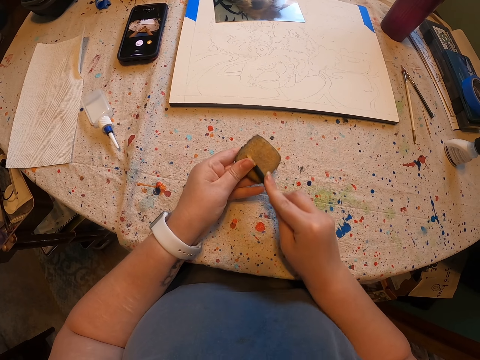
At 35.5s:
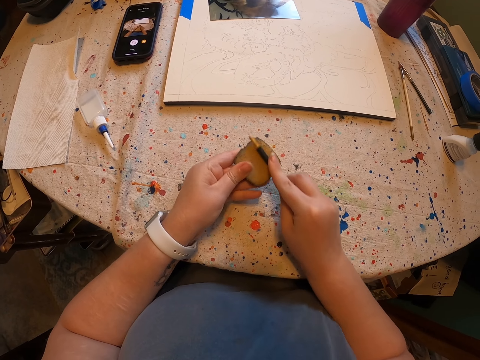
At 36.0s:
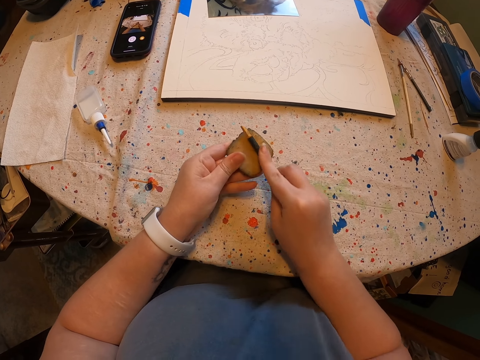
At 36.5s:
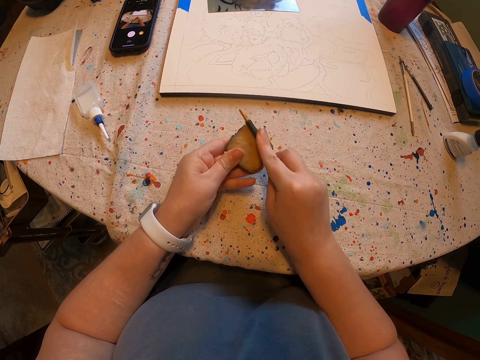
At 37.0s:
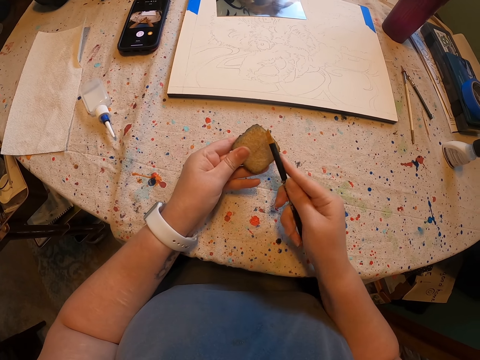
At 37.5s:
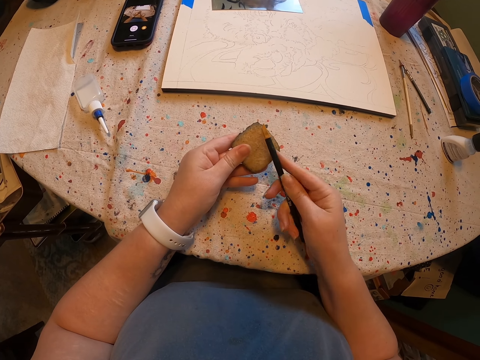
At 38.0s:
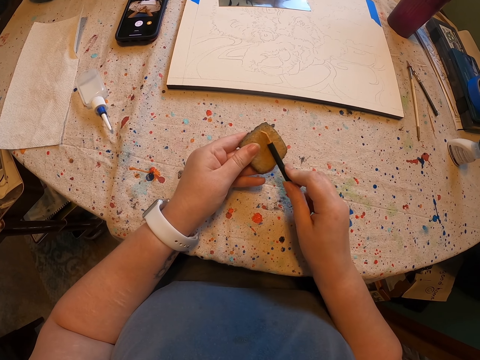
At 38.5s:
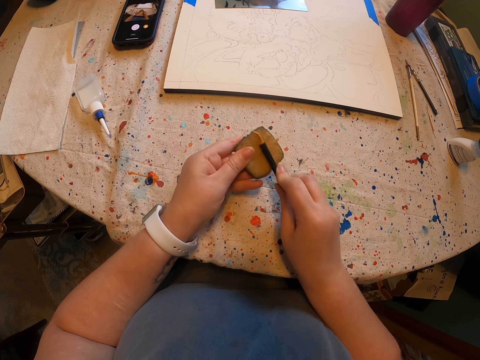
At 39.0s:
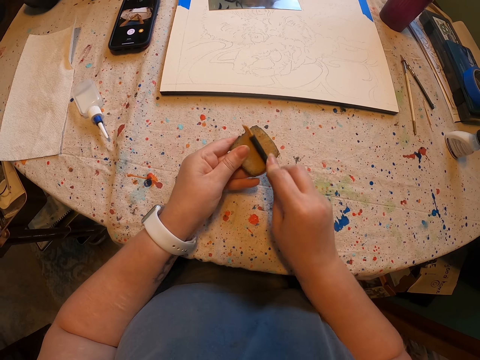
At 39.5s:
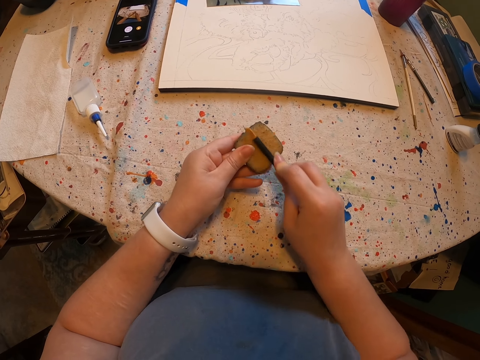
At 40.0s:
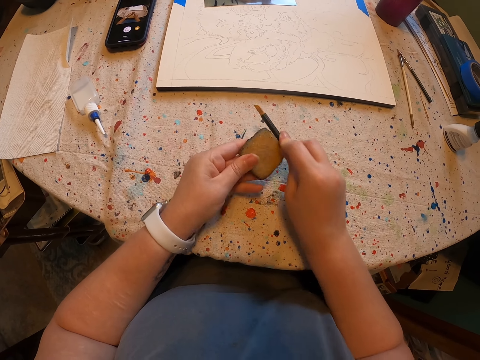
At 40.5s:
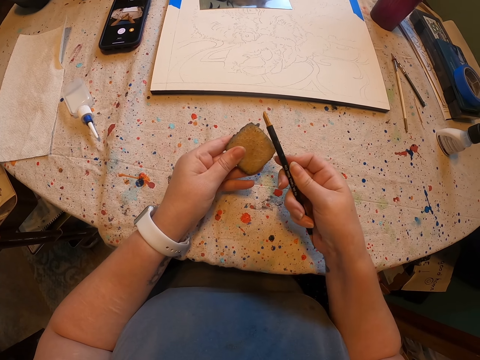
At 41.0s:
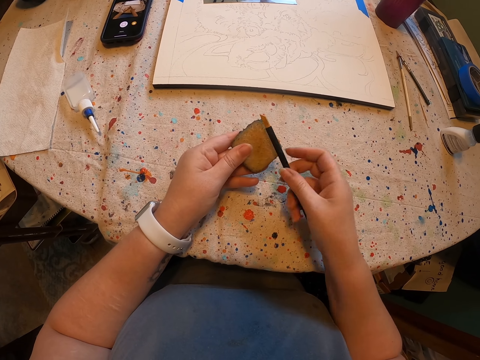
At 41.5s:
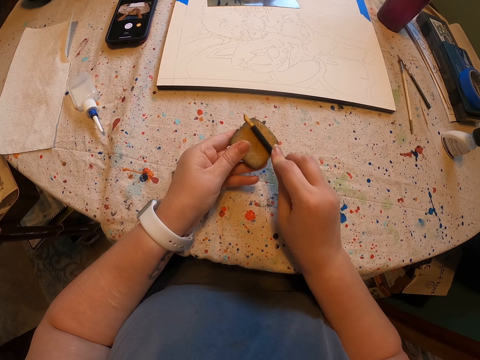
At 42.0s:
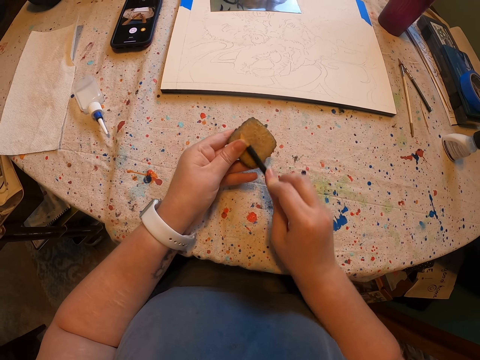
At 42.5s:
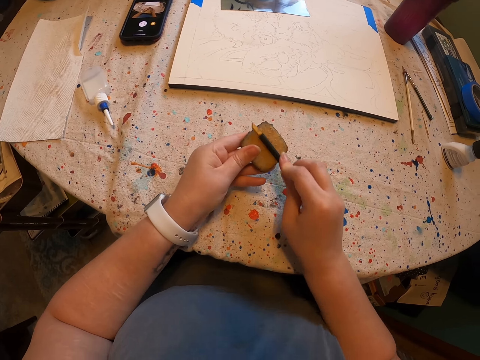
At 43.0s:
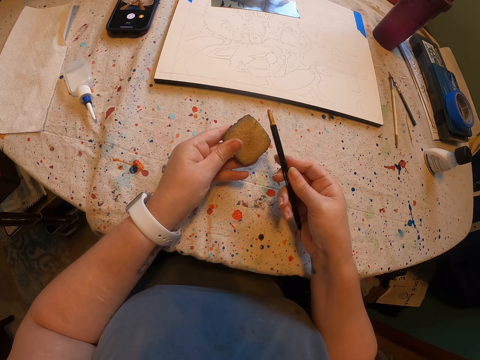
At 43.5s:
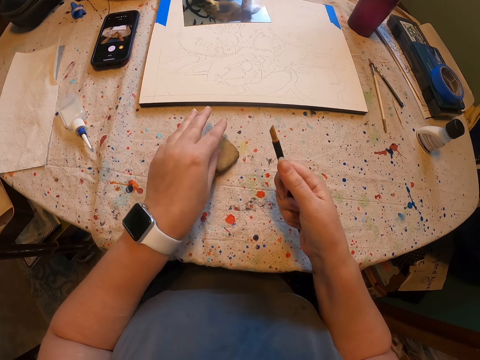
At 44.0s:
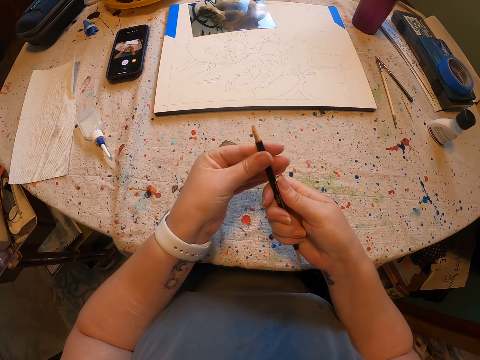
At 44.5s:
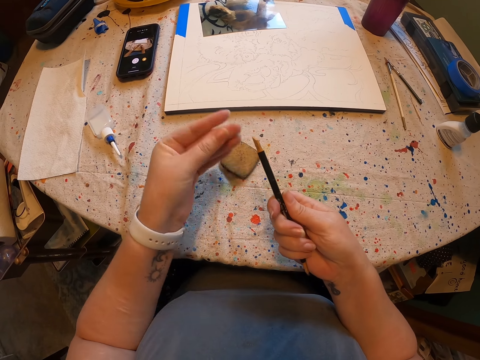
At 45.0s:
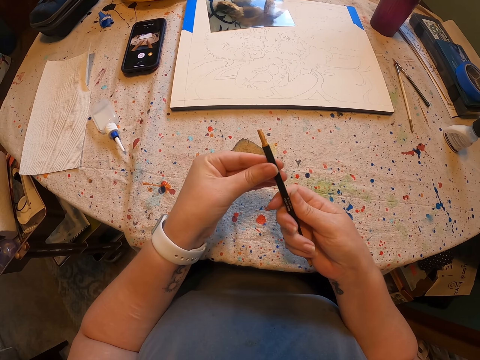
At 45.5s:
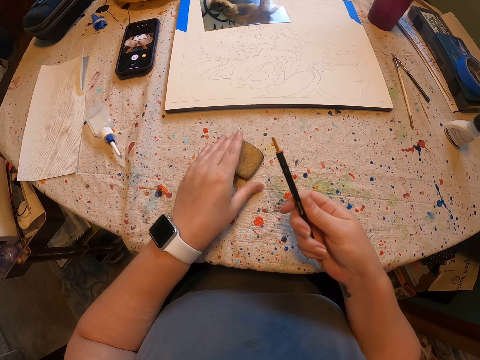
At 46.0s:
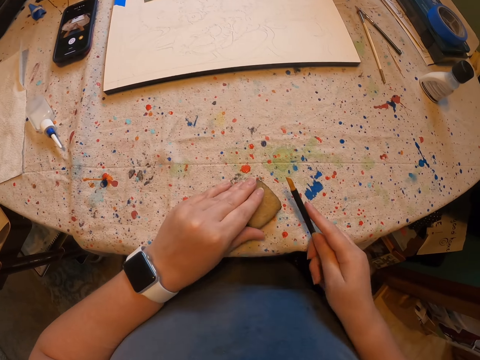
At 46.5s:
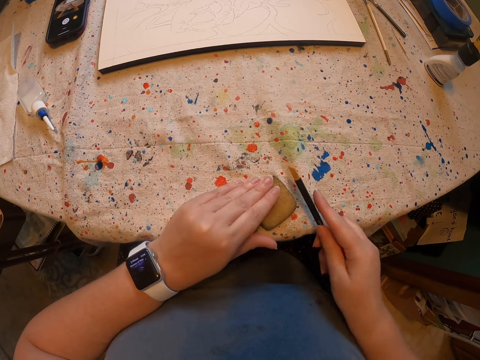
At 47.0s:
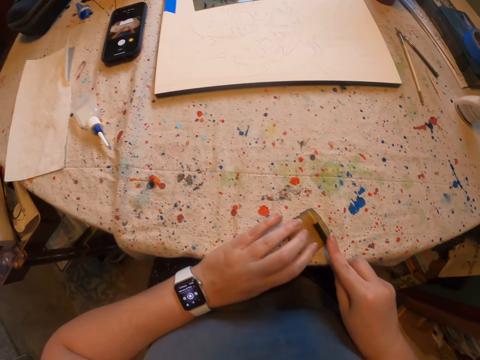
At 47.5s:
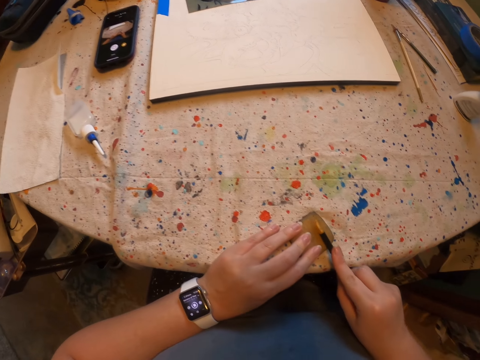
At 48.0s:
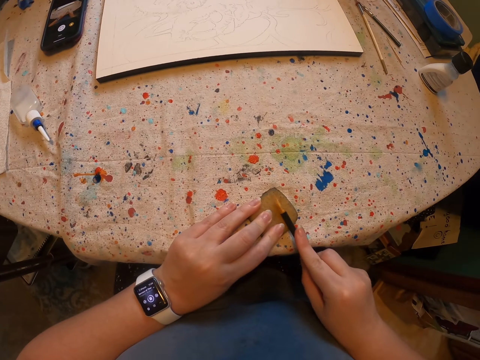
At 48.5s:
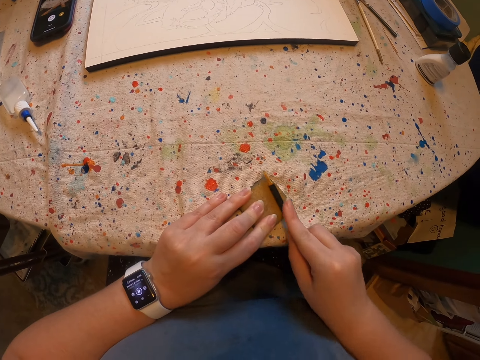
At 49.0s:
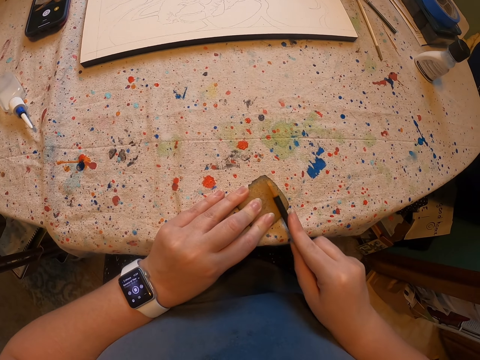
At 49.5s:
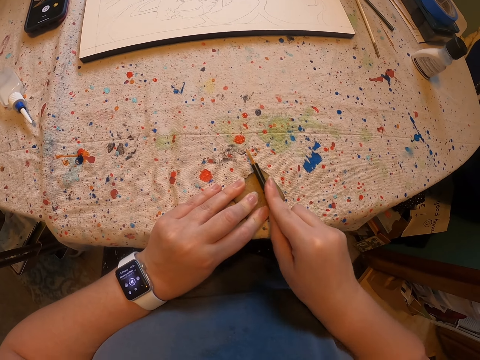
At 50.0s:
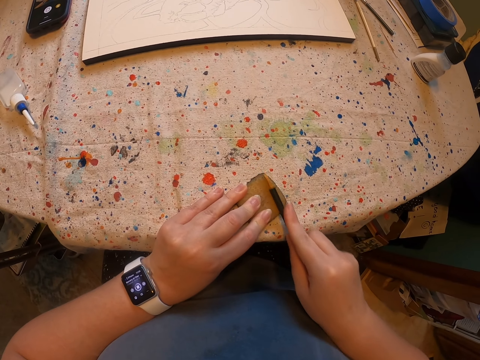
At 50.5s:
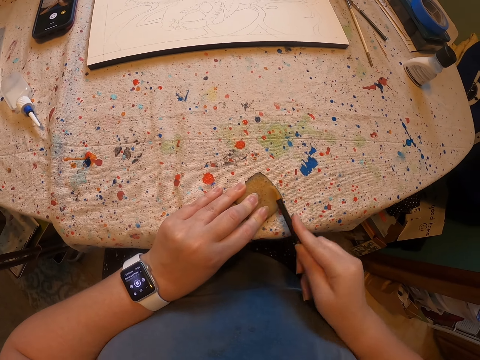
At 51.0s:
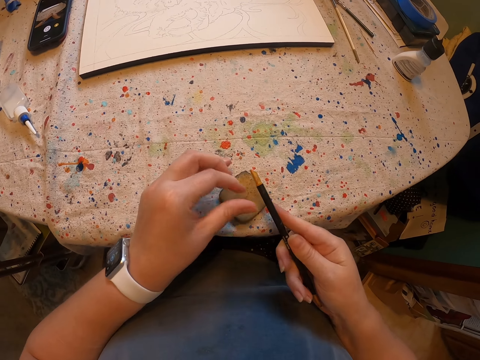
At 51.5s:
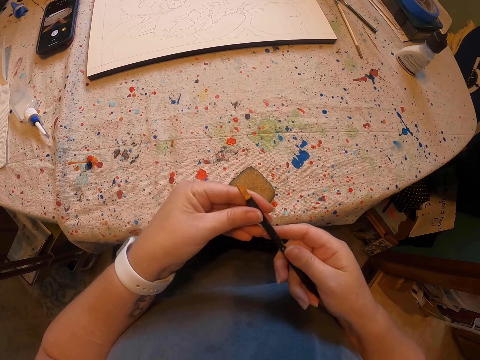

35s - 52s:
The camera wearer wipes the brush on something repeatedly.

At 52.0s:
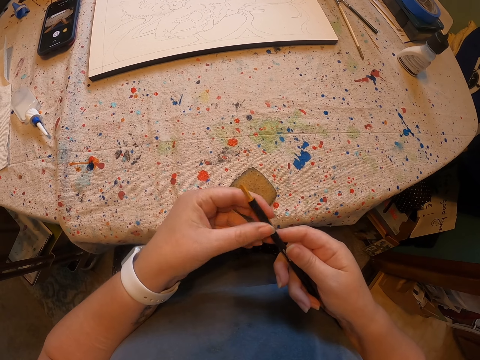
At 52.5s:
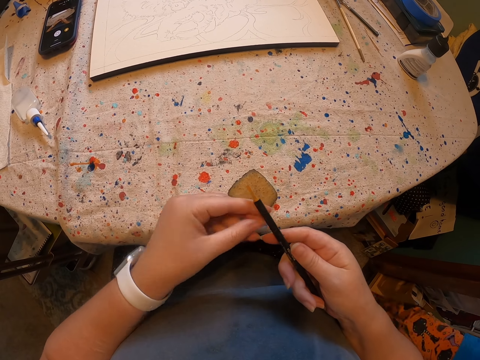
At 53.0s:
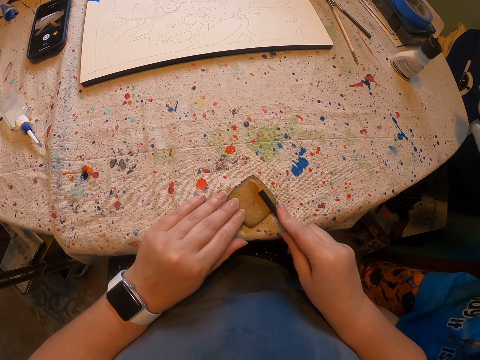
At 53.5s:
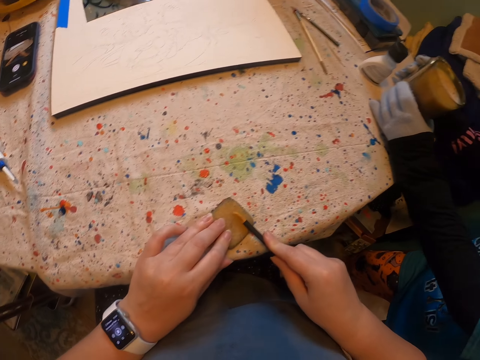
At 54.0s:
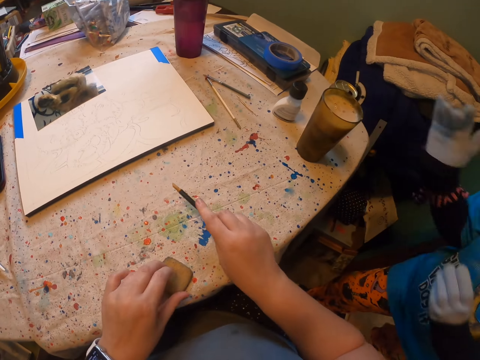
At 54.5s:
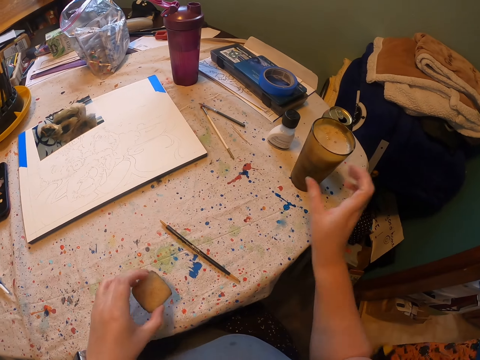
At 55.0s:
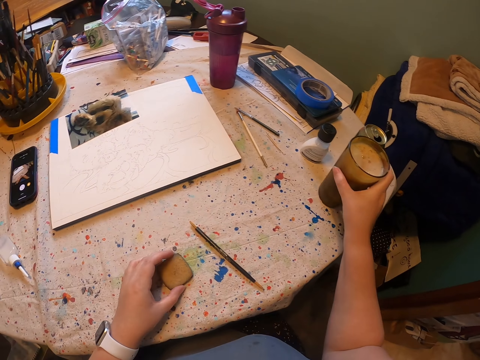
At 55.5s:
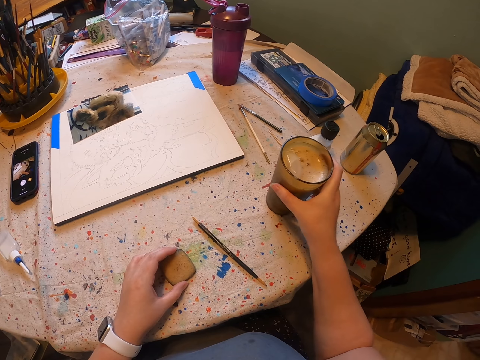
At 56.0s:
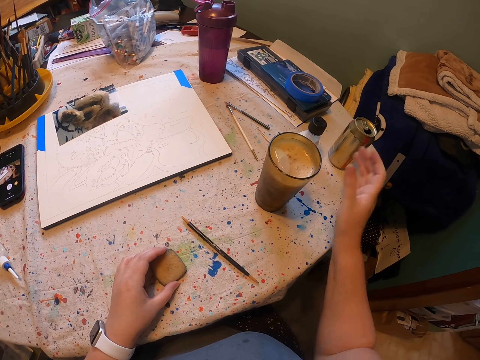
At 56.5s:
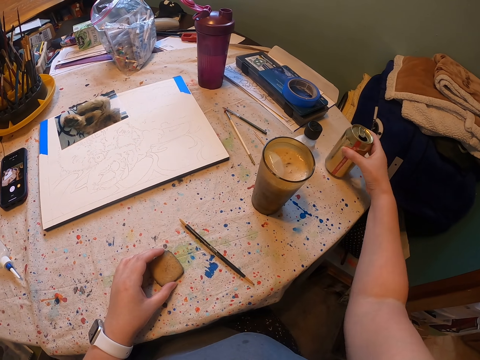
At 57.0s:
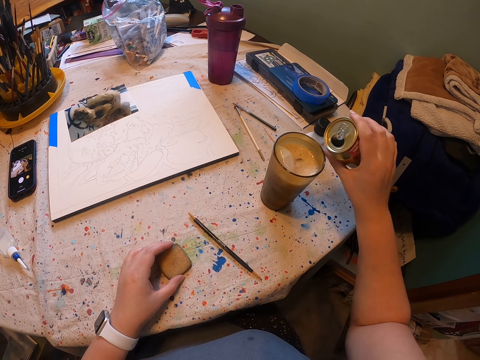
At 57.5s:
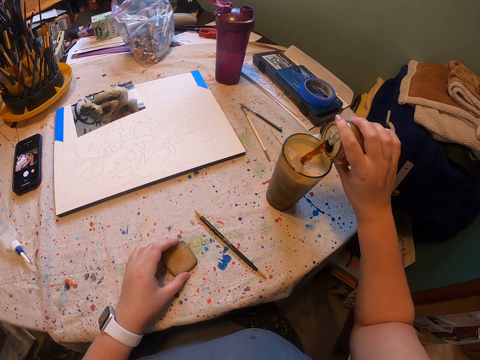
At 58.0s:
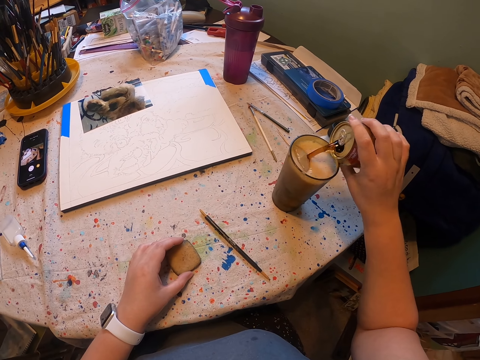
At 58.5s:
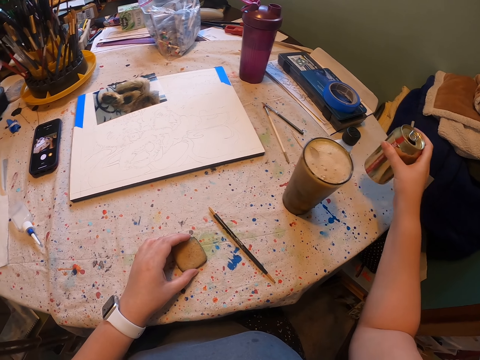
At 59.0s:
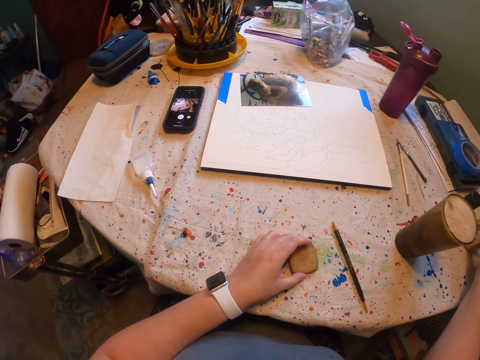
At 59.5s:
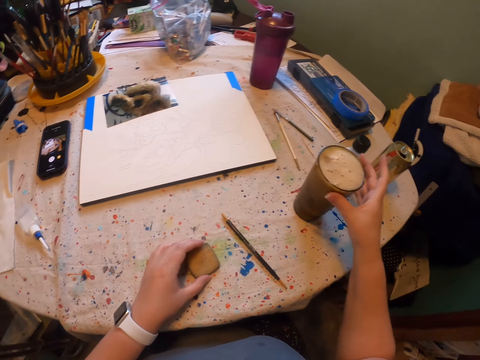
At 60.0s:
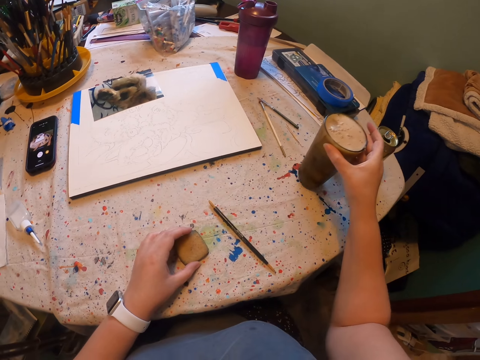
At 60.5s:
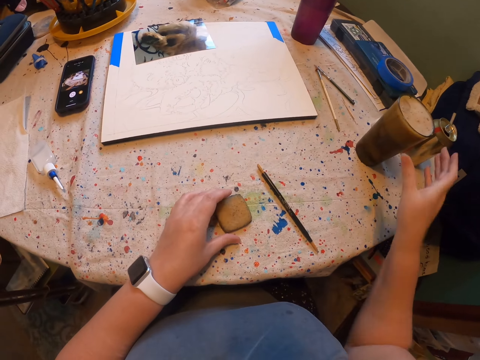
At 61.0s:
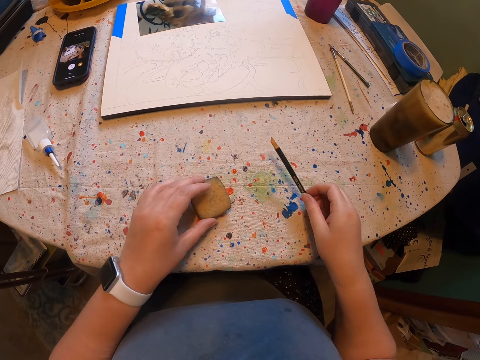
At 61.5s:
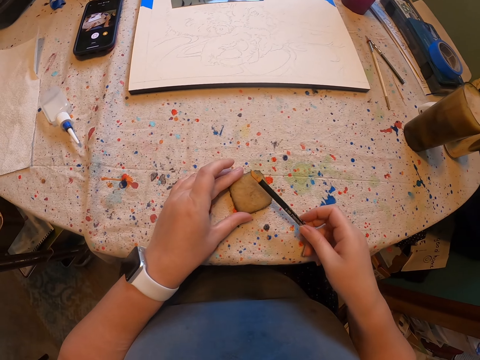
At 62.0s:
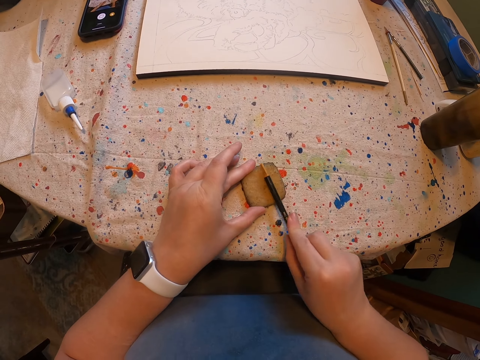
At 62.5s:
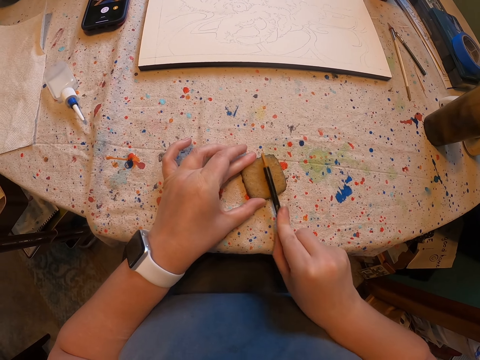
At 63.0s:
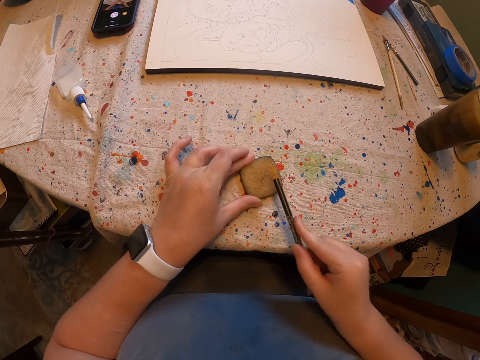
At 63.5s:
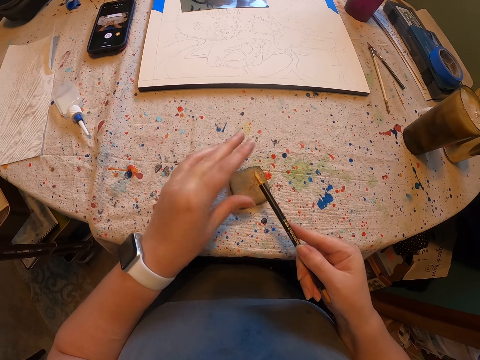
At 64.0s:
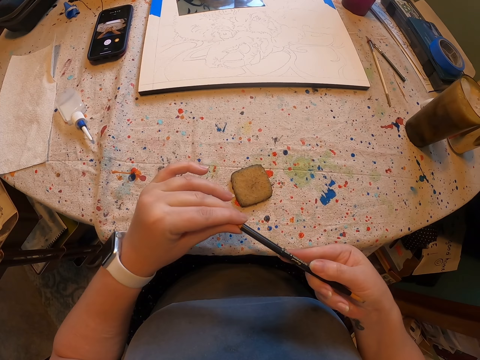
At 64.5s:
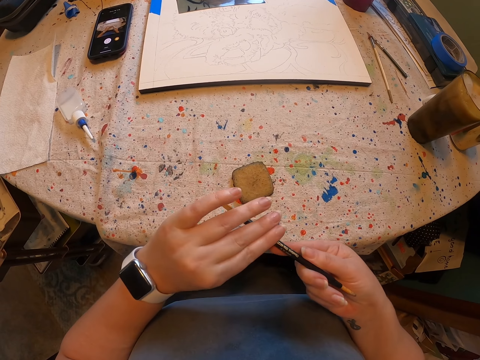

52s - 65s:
The camera wearer wipes the brush on something. Someone puts a cup on the table. The camera wearer puts the brush on the table. They pick up a glass of something. They move the cup on the table. They add something. They pick up a can. They pour soda in the cup. They put the can on the table. They move the cup on the table. They pick up the brush. They scratch off the brush. They wipe the brush on something.
